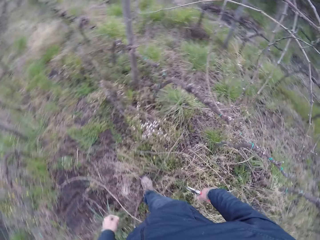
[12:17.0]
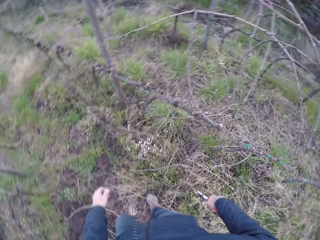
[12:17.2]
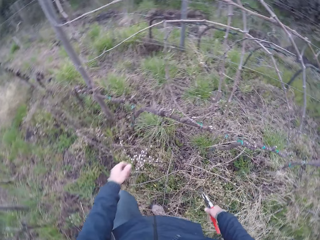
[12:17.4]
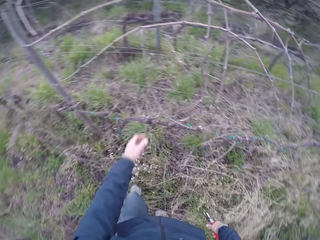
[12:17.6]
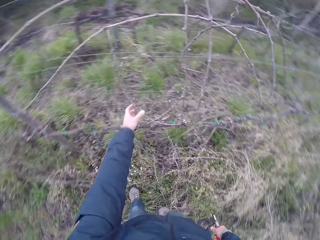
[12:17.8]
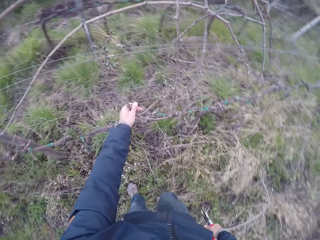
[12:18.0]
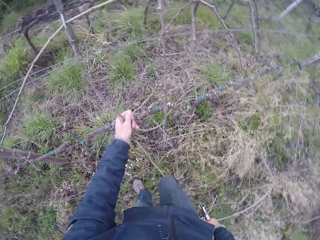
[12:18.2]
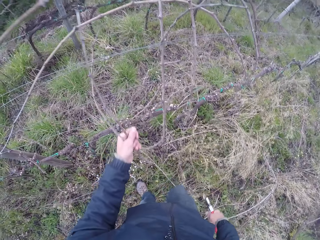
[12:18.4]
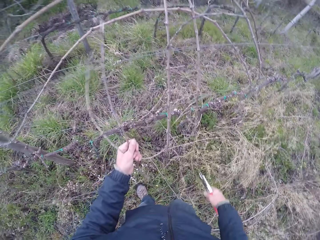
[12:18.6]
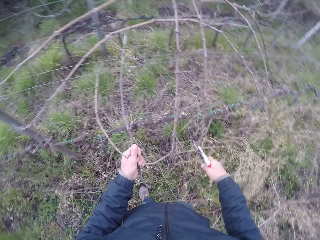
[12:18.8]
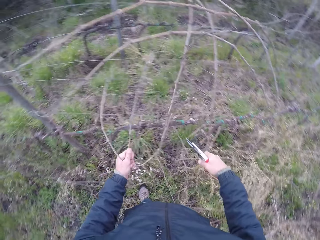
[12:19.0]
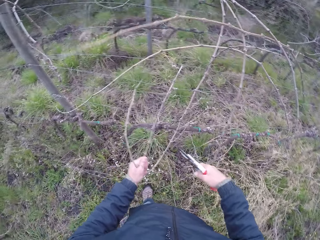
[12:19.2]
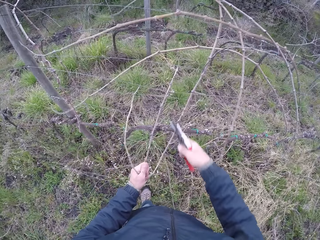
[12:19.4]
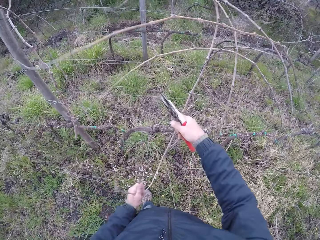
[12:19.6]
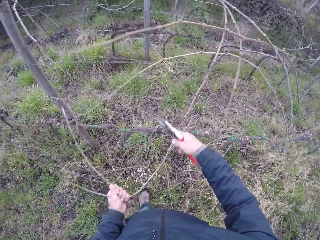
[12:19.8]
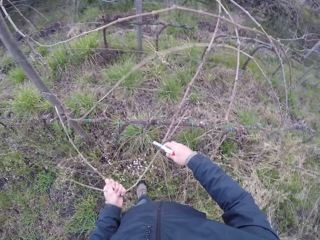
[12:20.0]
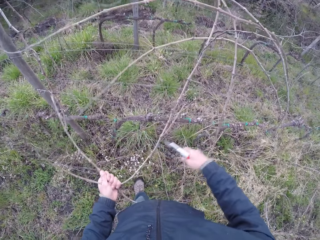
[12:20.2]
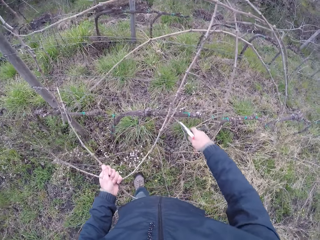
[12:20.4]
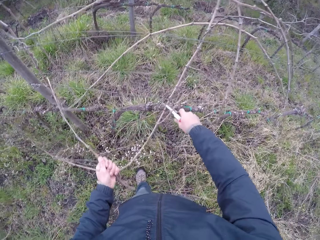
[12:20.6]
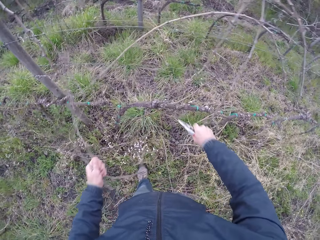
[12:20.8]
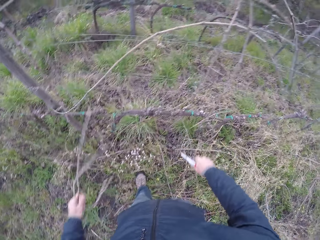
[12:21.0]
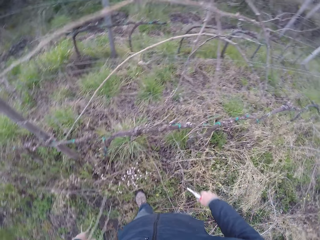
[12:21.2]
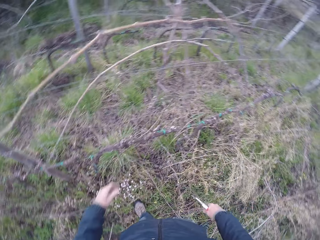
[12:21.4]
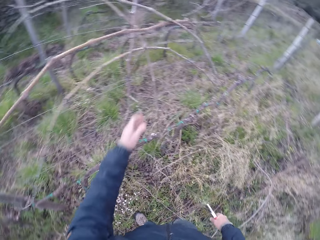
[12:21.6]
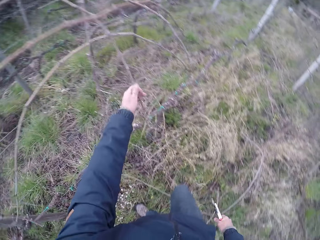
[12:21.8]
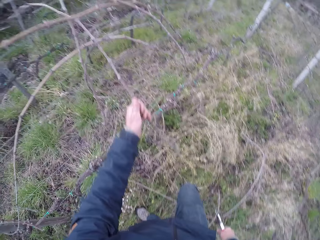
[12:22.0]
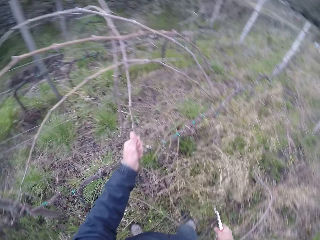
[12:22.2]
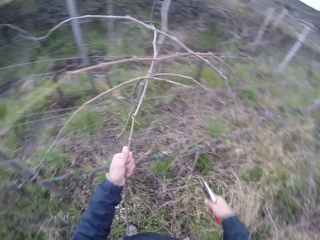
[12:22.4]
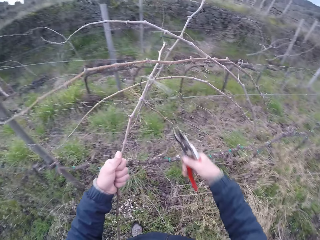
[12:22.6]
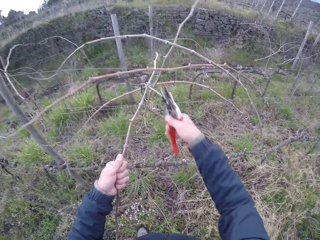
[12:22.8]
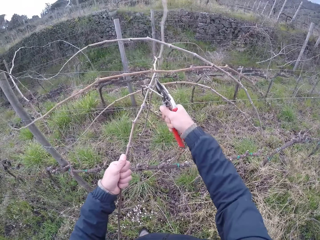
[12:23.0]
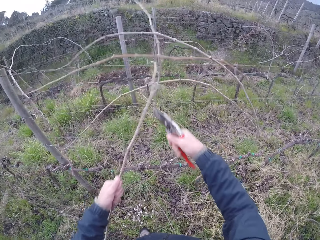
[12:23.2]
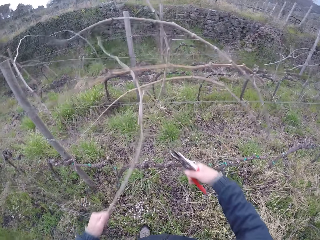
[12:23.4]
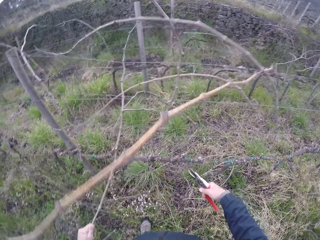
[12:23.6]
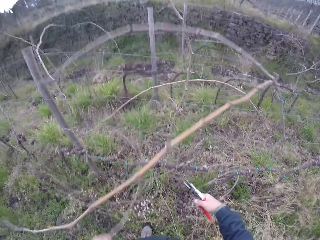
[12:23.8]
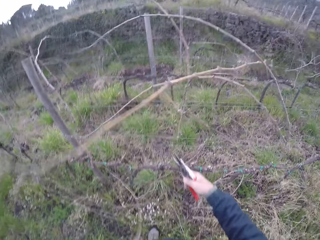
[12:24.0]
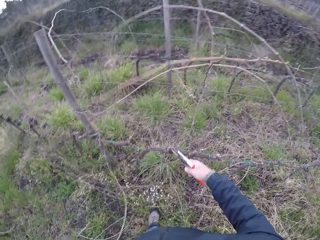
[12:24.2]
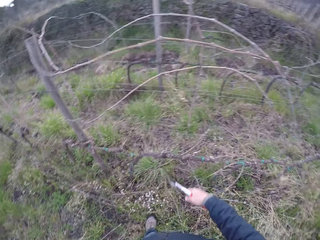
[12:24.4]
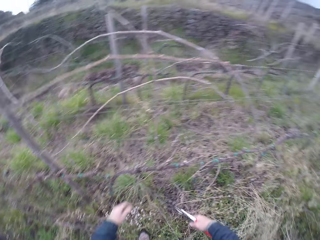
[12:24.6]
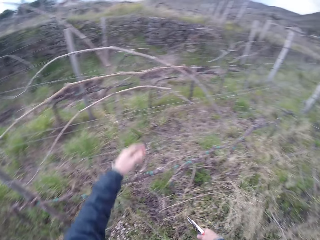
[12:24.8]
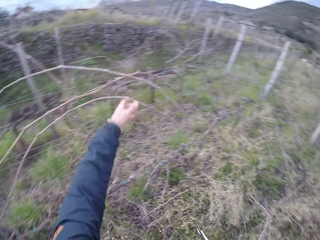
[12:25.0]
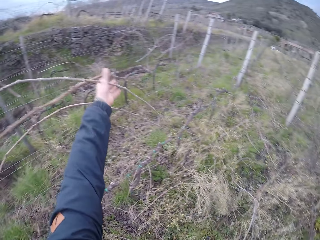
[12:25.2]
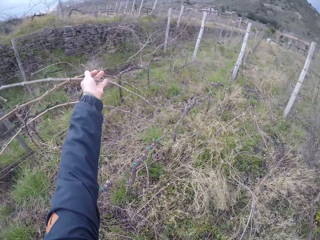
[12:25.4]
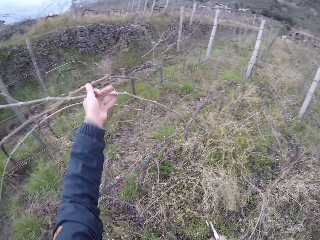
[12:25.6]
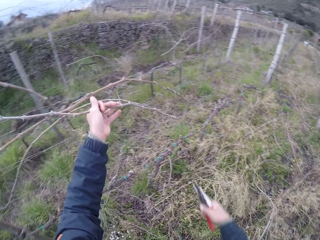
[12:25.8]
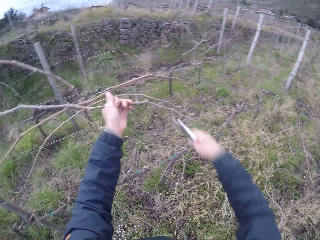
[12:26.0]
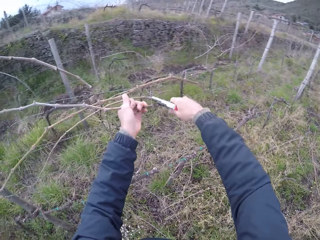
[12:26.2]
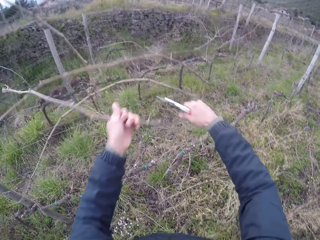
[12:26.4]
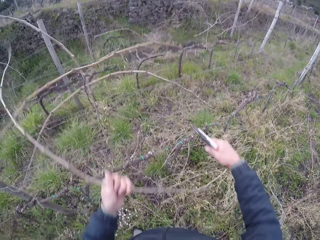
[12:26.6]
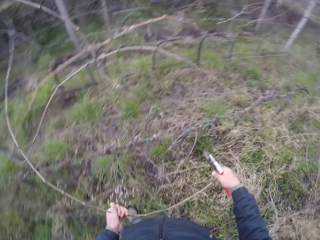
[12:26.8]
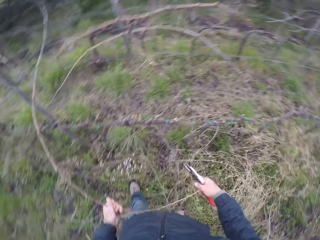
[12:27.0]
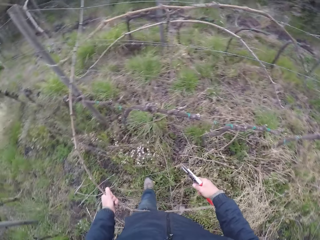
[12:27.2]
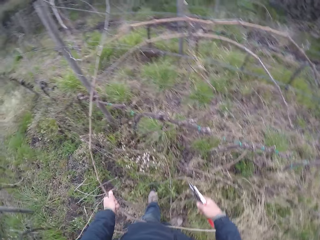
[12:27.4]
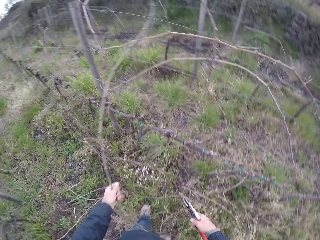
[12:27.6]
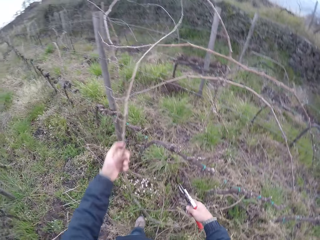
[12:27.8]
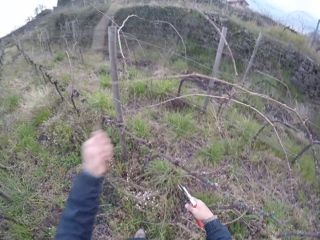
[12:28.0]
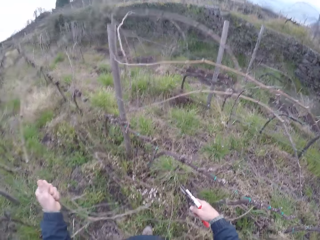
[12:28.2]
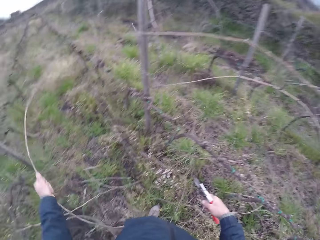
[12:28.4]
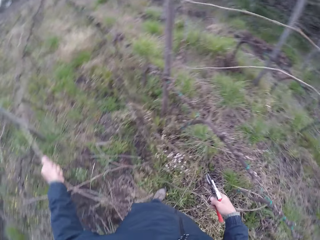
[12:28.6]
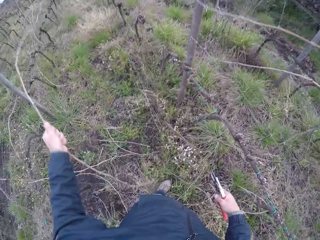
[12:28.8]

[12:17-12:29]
The camera wearer grabs a twig with her left hand and pulls the stick from the fence. She snips the twig with the secateurs or pruning shears in her right hand. She drops the twig on the ground with her left hand. She grabs a twig with her left hand and pulls the stick from the fence. She snips the twig with the secateurs in her right hand. She pulls the stick from the fence and throws the stick on the ground. She pulls the stick from the fence and grabs a twig with her left hand. She snips the twig with the secateurs in her right hand. She throws the stick on the ground.

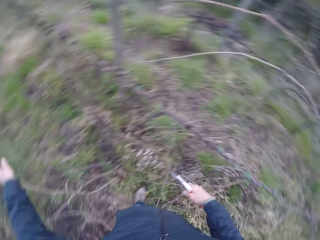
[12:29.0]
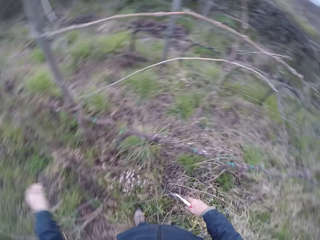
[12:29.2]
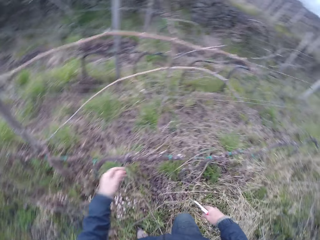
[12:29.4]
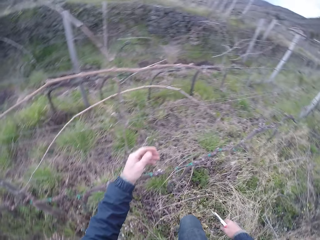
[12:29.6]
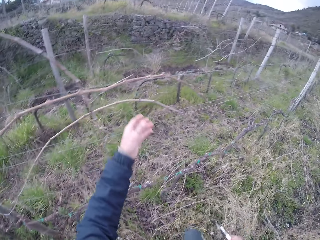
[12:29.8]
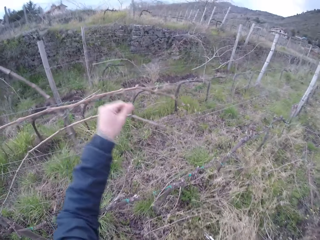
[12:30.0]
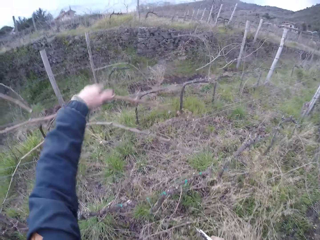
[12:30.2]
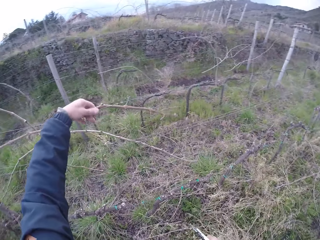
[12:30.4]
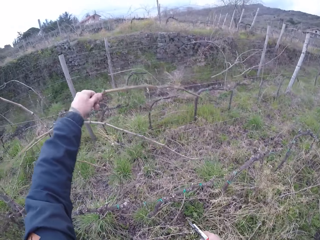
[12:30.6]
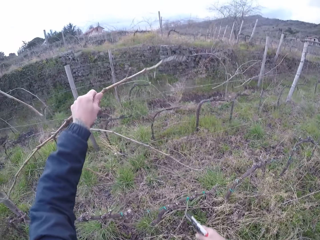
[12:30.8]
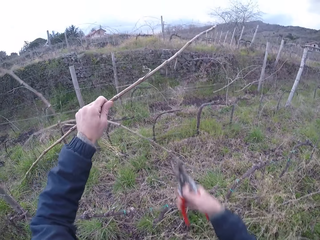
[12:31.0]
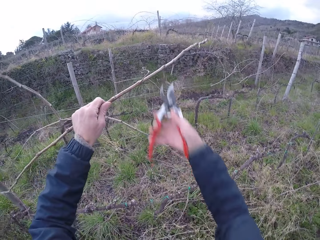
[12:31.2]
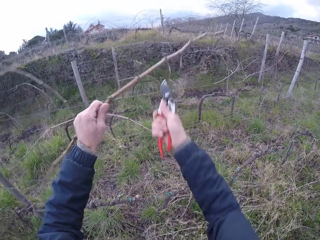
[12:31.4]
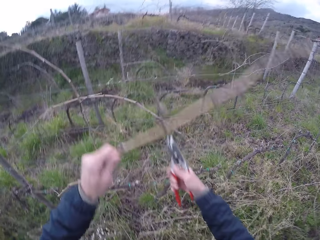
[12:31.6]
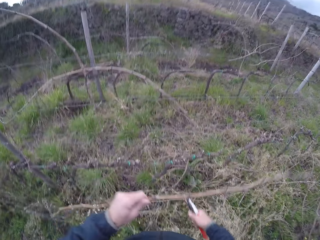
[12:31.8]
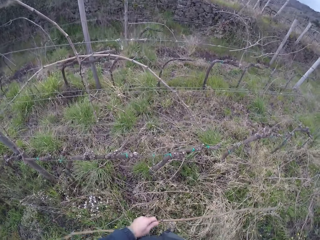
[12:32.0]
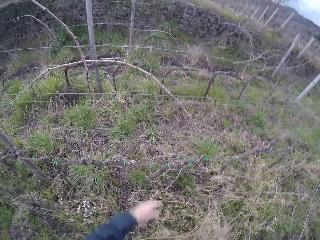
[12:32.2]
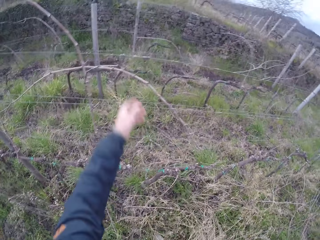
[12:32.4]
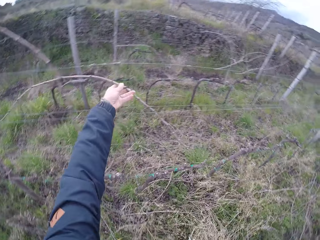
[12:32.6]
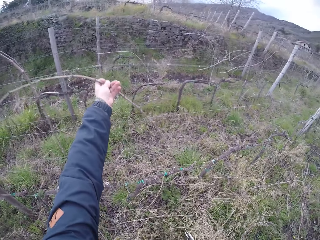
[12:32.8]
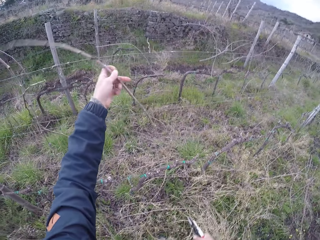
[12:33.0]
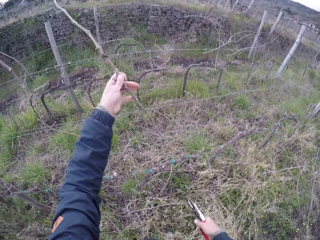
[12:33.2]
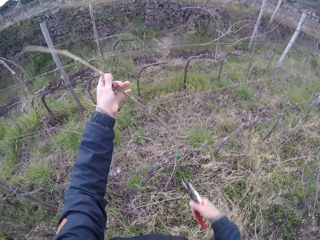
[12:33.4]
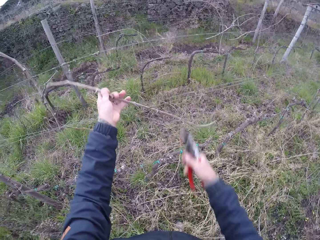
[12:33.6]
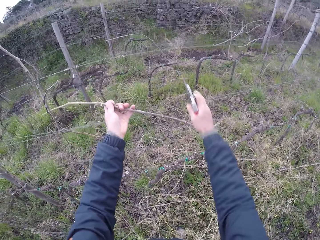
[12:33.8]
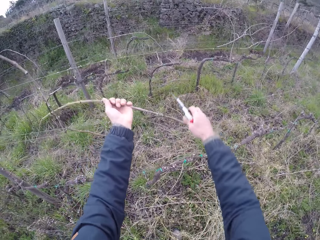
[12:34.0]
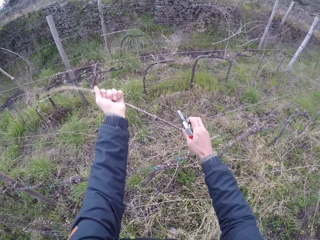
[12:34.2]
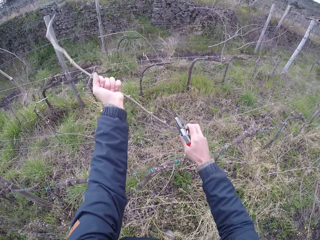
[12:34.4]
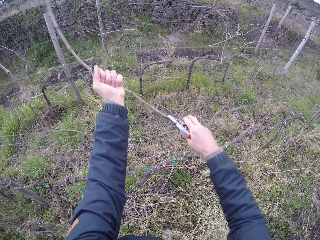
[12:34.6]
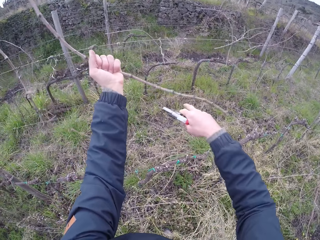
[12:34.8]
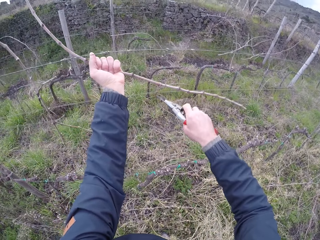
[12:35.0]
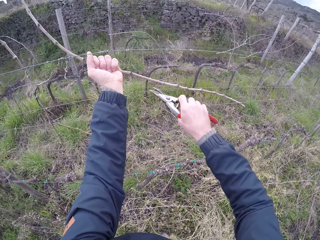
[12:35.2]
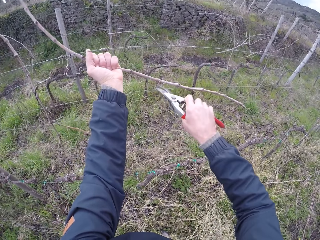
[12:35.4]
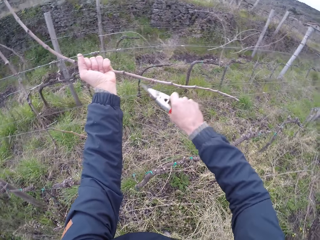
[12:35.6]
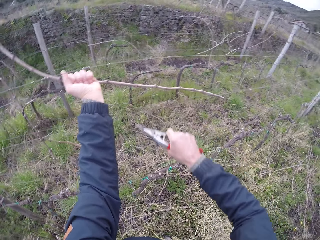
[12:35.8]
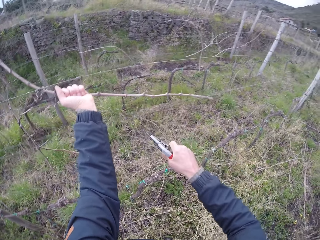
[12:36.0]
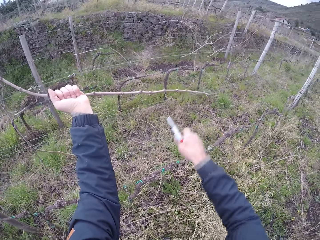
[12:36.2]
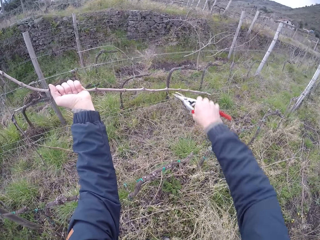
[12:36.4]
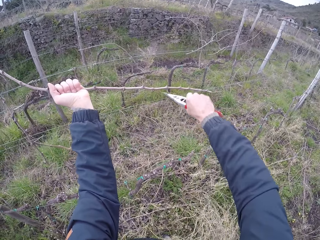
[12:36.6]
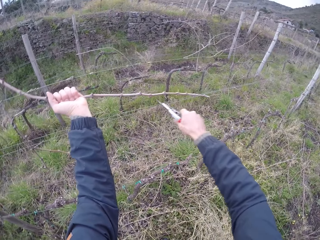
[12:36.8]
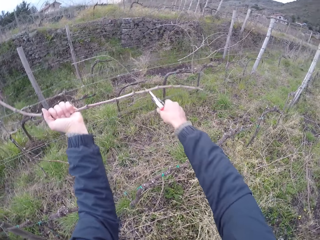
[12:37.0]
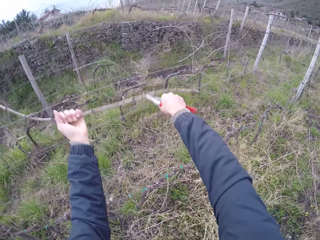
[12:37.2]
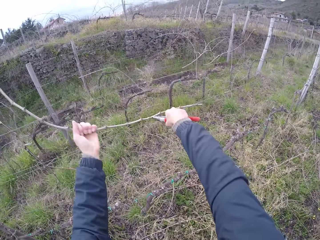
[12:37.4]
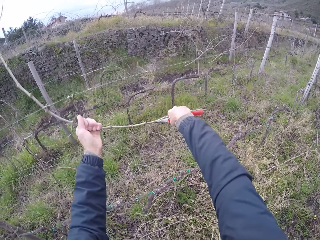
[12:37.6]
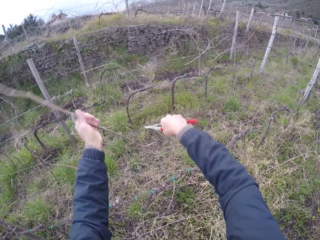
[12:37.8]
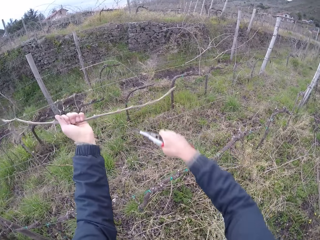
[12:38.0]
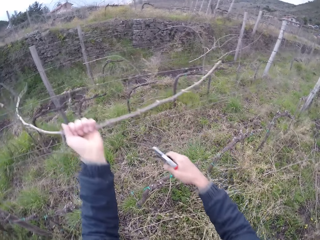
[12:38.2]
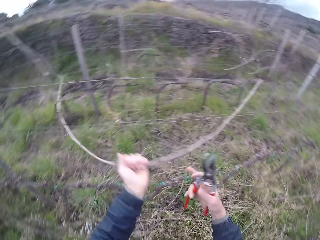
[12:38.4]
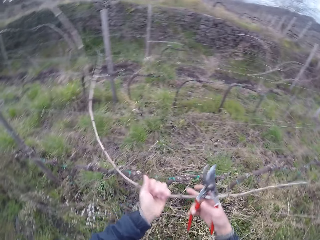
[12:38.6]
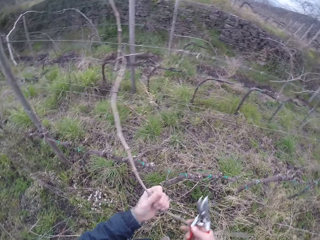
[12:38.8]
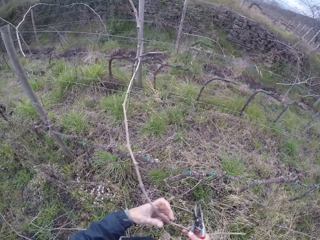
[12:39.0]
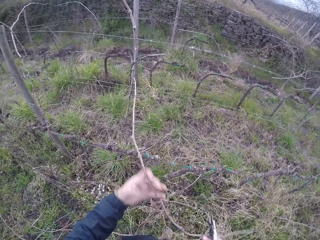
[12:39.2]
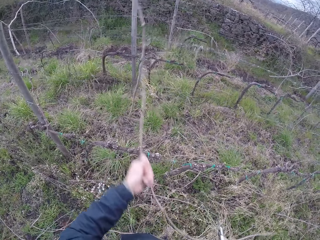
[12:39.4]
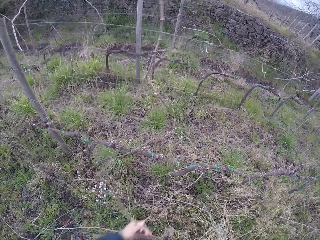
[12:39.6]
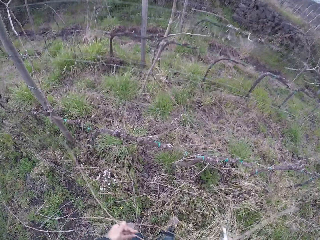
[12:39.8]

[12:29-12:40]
The camera wearer grabs a twig with her left hand and pulls the stick from the fence. She snips the twig with the secateurs or pruning shears in her right hand. She drops the twig on the ground with her left hand. She grabs a twig with her left hand and pulls the stick from the fence. She grabs the fence with her right hand and pulls the fence. She snips the twig with the secateurs in her right hand. She snips the twig with the secateurs in her right hand again. She pulls the stick from the fence and grabs the twig with both hands.
